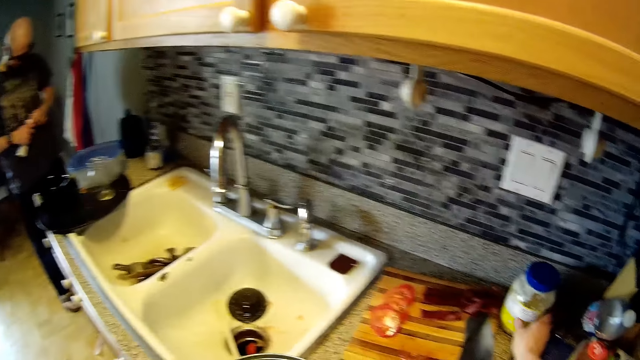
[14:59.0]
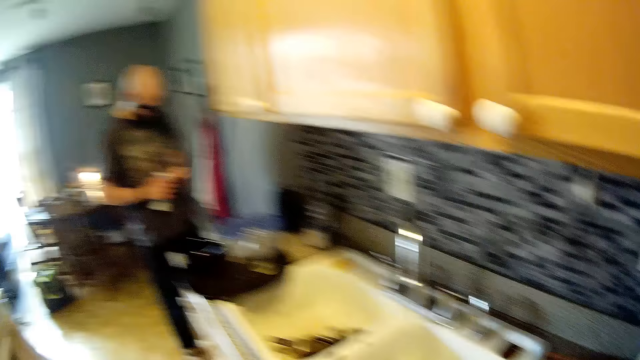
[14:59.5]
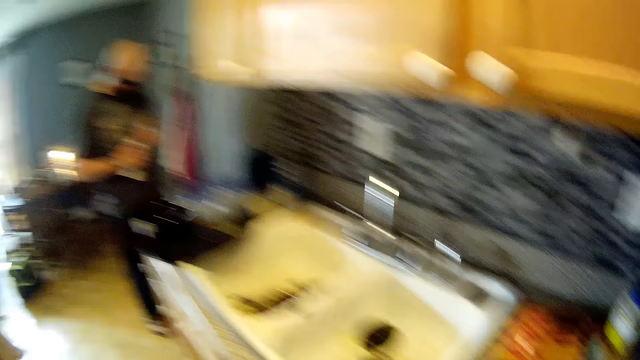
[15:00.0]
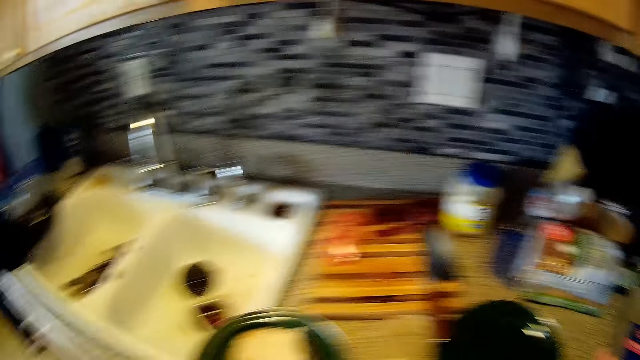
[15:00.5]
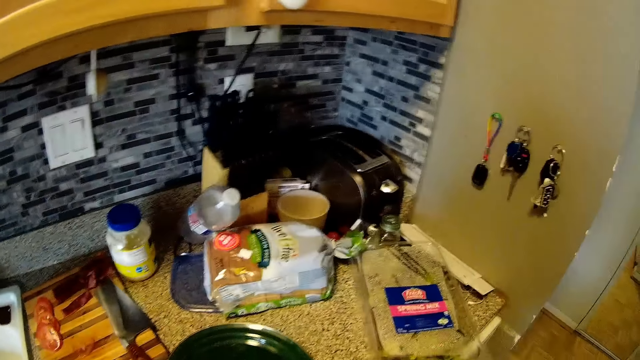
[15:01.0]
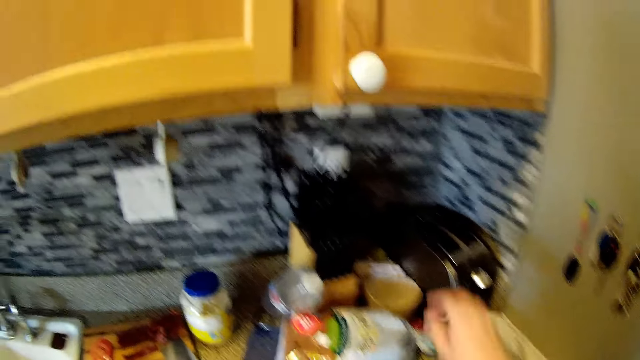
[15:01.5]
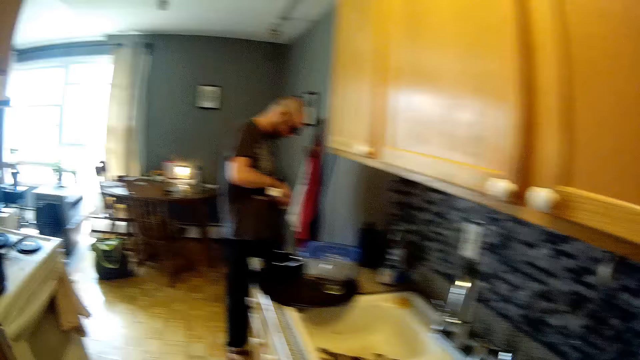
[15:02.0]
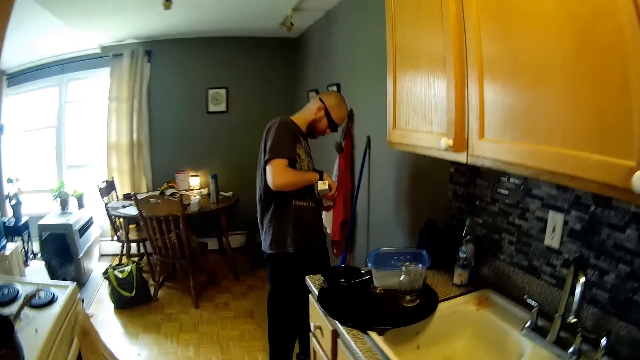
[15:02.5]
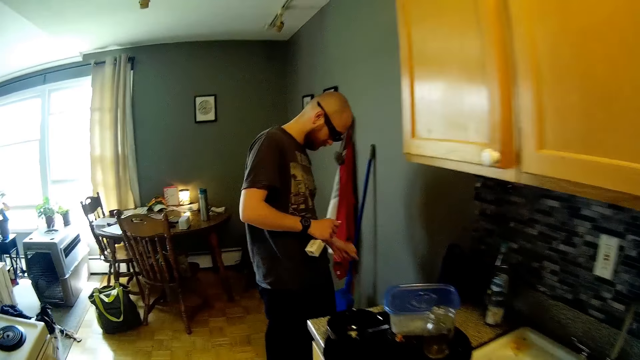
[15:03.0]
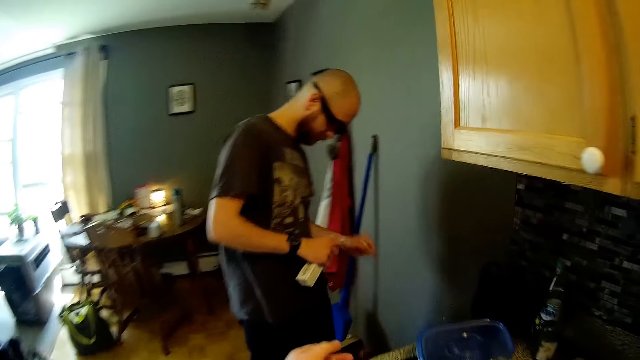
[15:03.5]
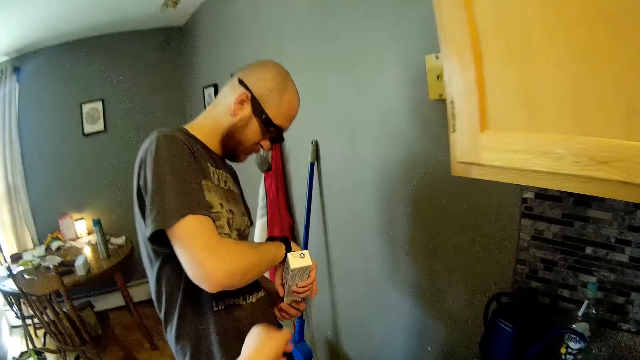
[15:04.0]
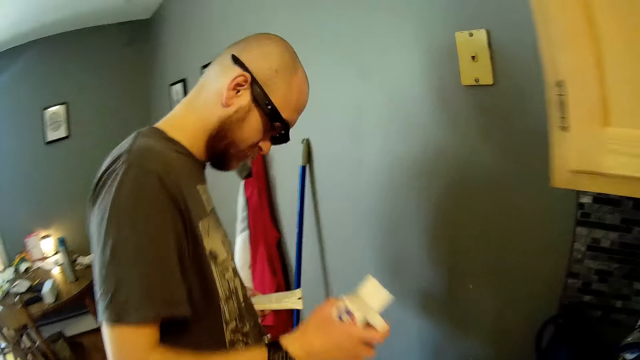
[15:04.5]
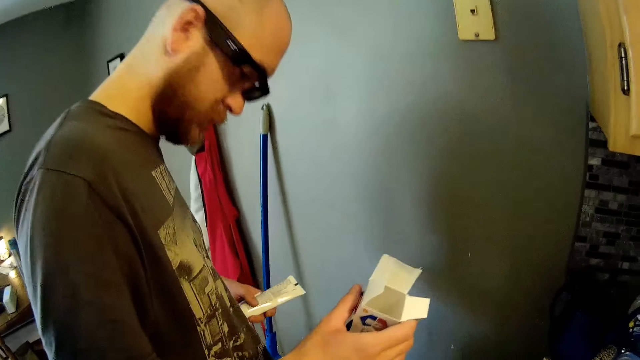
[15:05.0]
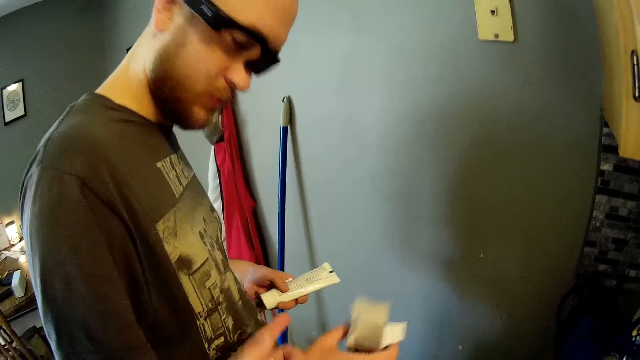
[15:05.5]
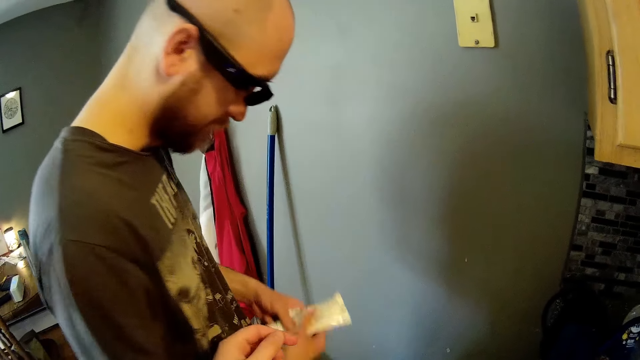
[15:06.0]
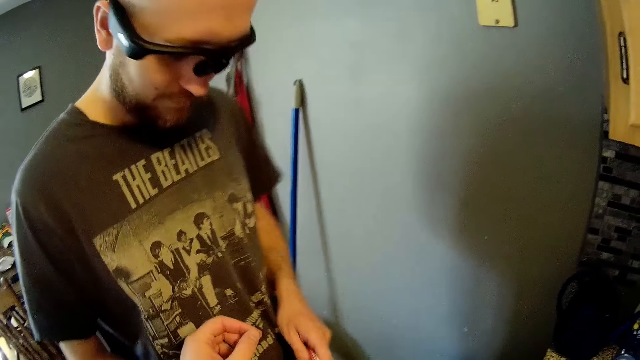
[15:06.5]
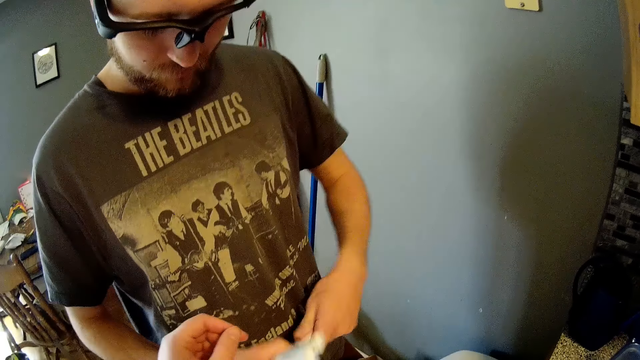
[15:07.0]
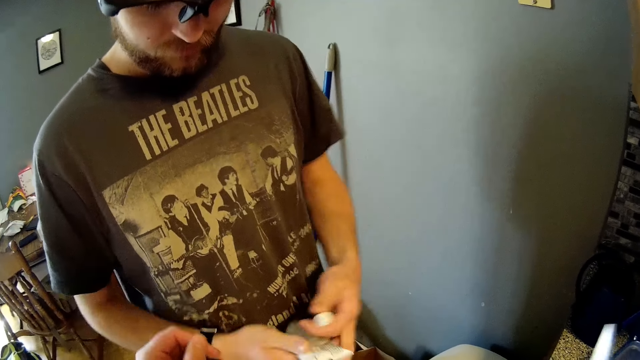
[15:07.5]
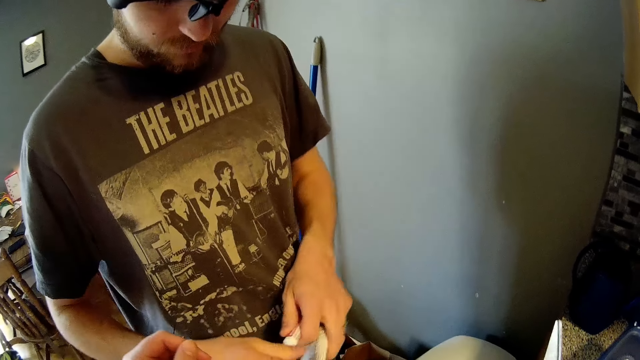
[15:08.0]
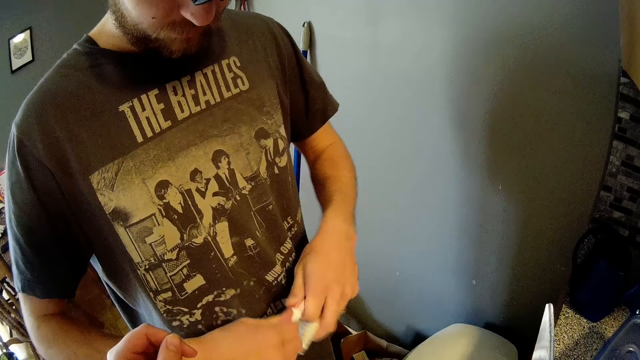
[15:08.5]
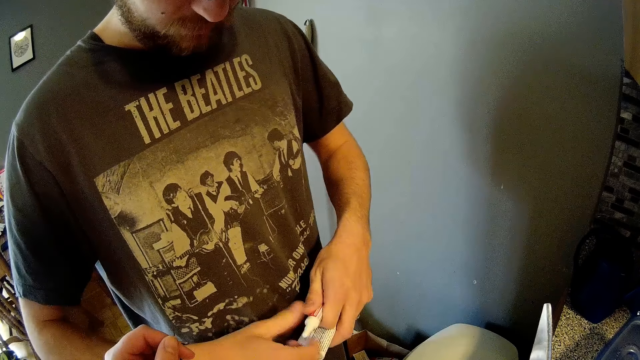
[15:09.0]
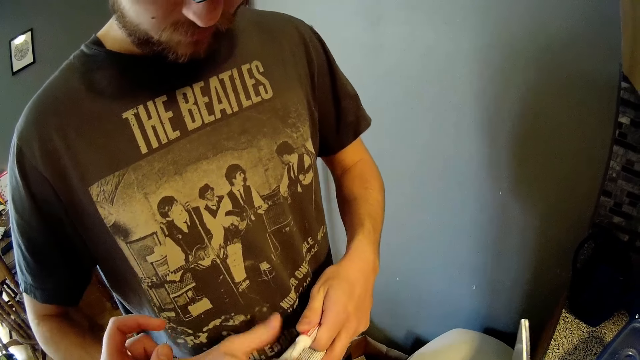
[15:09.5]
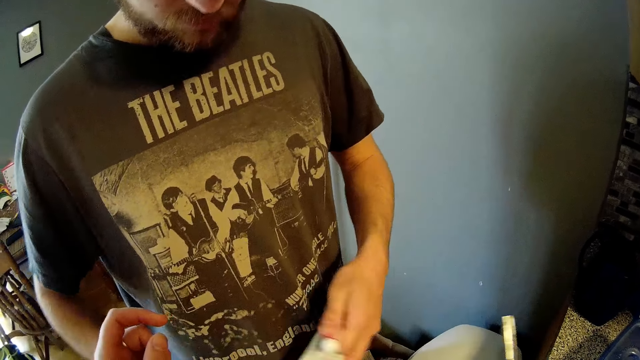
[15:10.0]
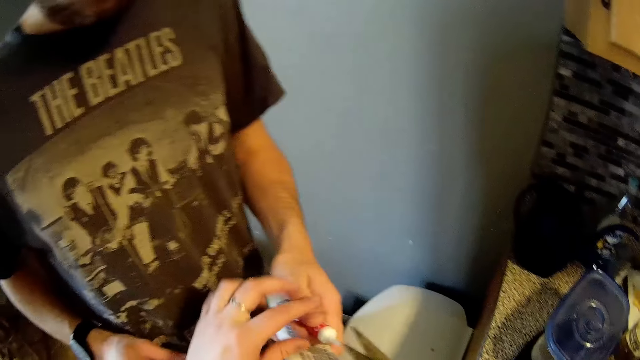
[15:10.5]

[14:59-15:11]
The camera wearer drops a container on the kitchen slab with her right hand. She walks towards the man. The man holds a box of tube with both hands. The camera wearer pulls back the right hand, looks around, lifts the right hand and walks around. She converses with the man. The man opens a tube of something. The camera wearer cuts the tube. She holds scissors with her right hand.

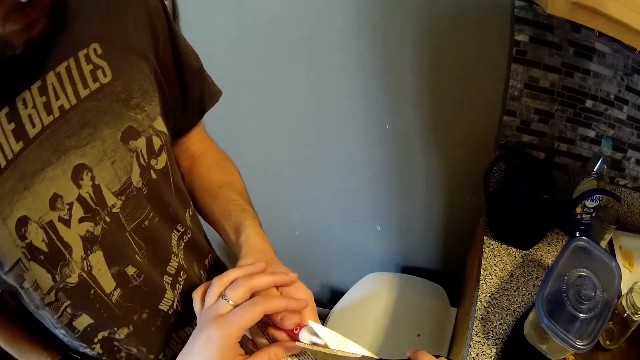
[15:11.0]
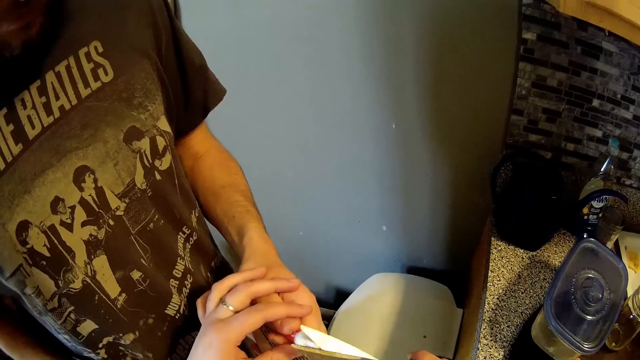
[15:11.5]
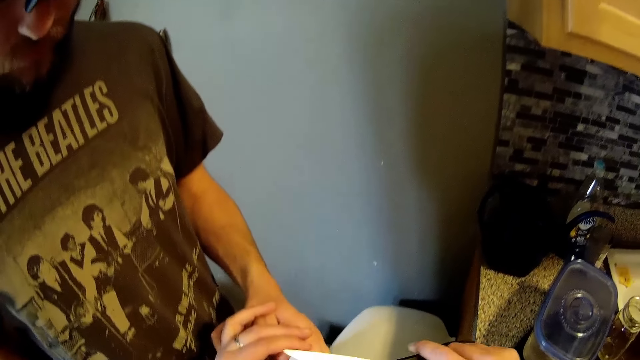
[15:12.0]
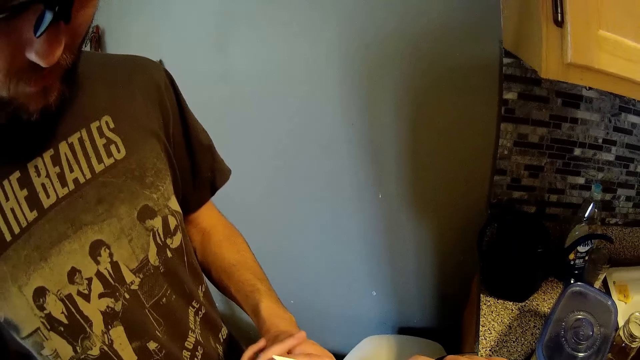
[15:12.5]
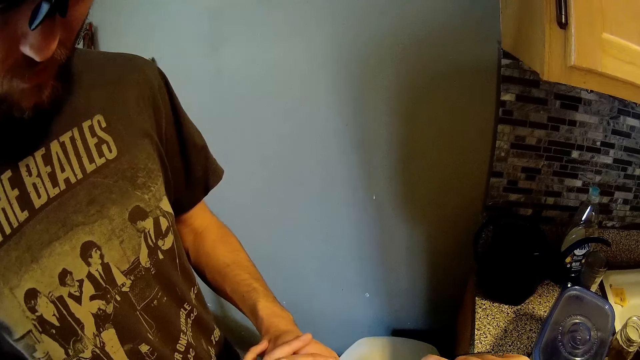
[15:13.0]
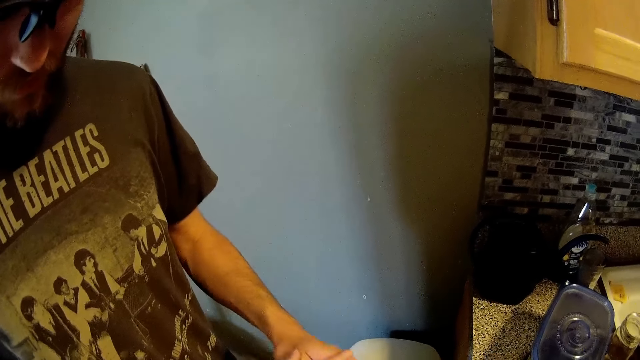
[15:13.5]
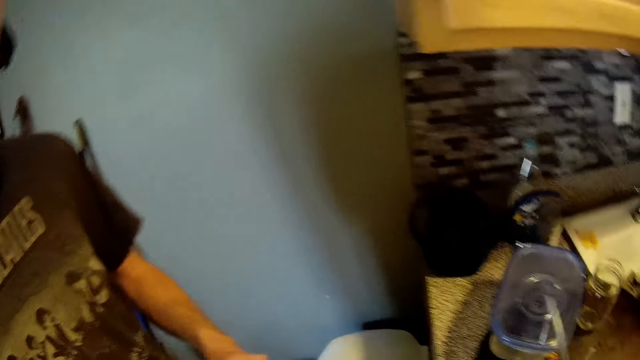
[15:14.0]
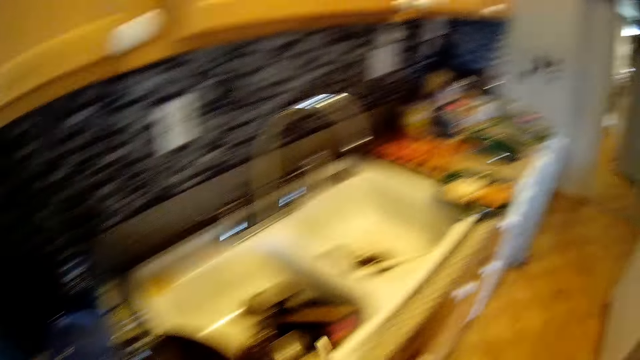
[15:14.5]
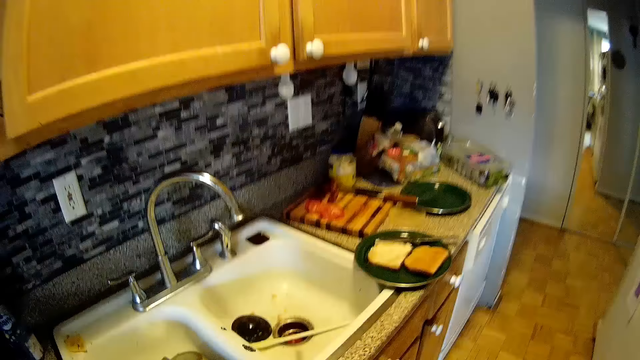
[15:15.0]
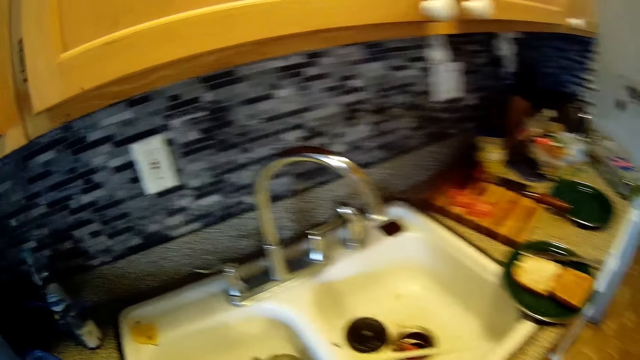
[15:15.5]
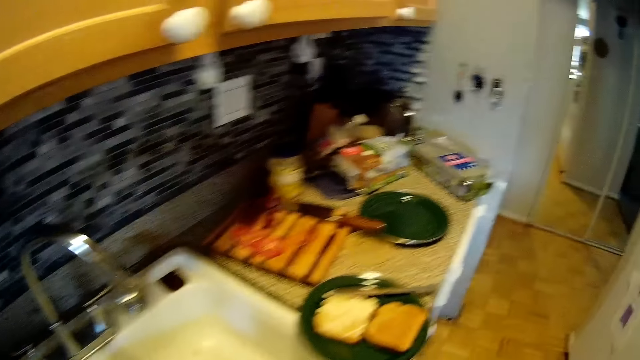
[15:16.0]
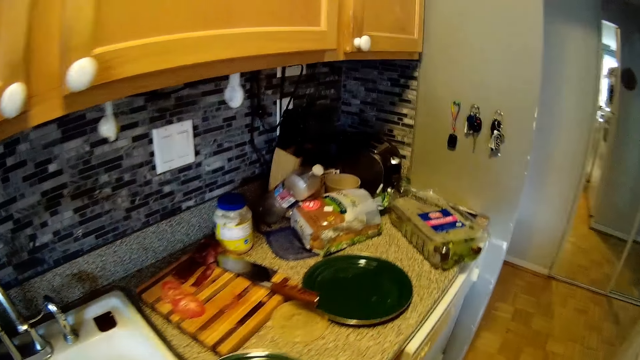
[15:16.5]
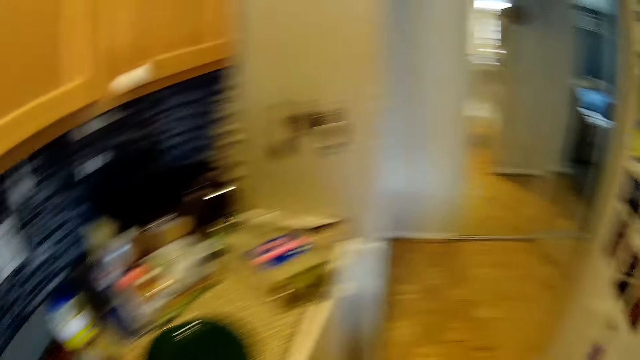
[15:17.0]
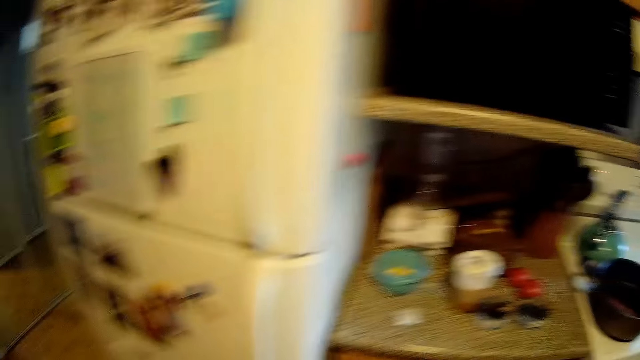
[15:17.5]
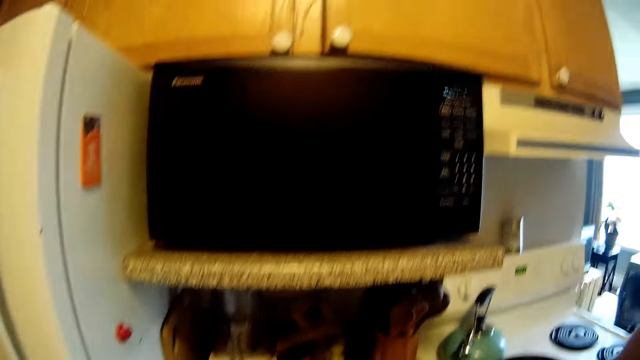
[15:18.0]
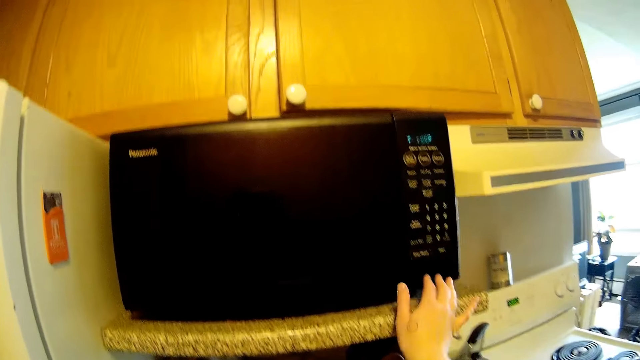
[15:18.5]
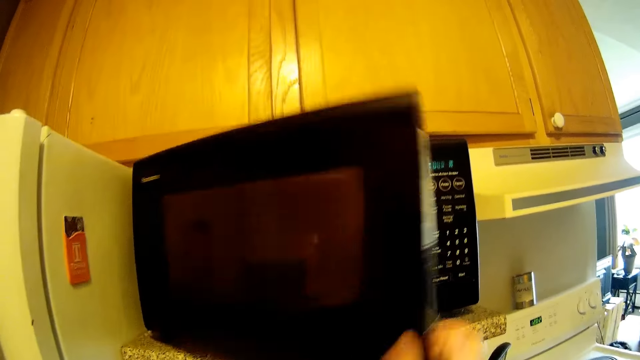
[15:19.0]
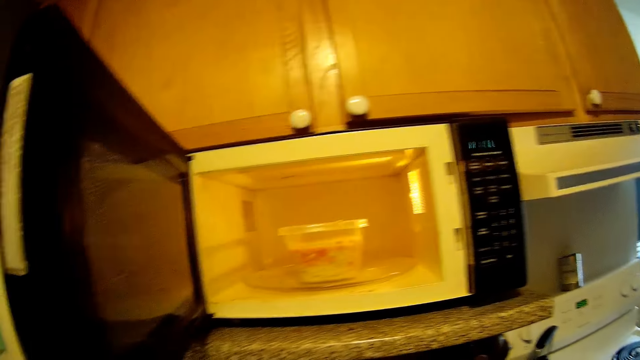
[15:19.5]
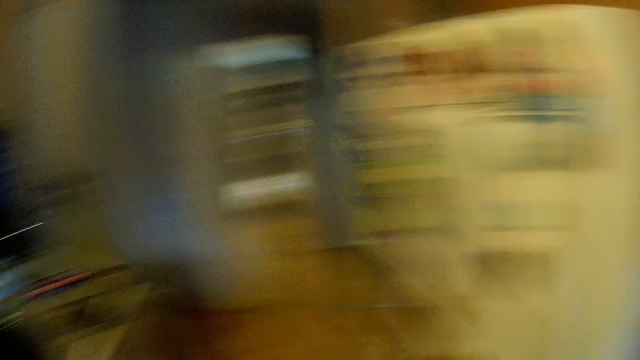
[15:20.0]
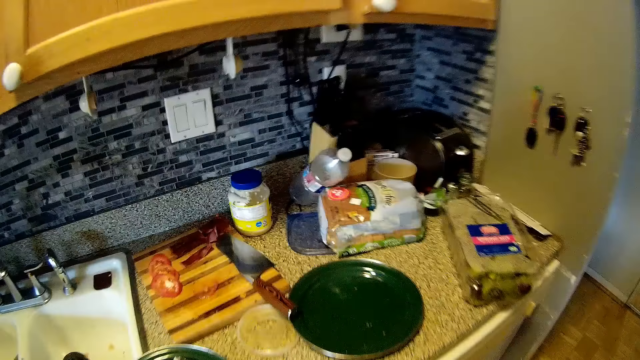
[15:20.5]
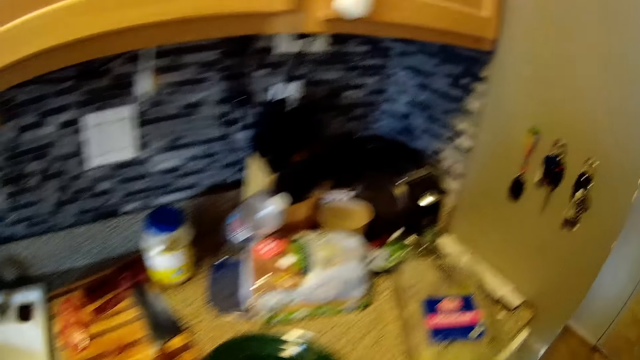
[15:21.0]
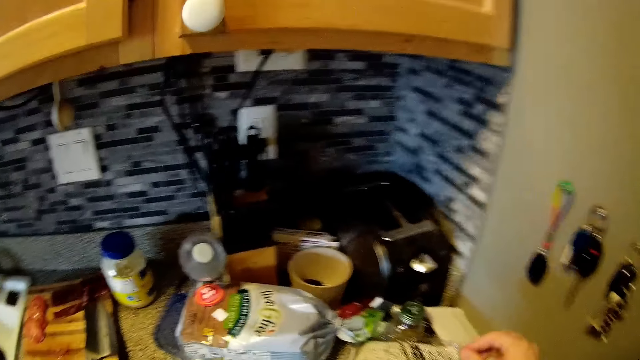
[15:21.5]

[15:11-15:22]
The camera wearer cuts the tube with the scissors in her right hand. She walks around. She touches a microwave with her right hand. She opens the microwave with her right hand. She walks around.
